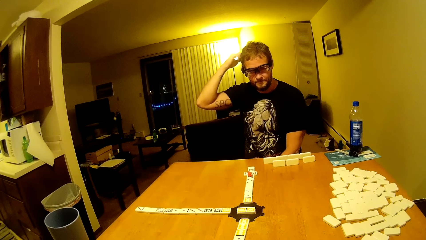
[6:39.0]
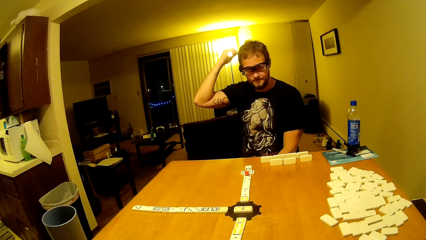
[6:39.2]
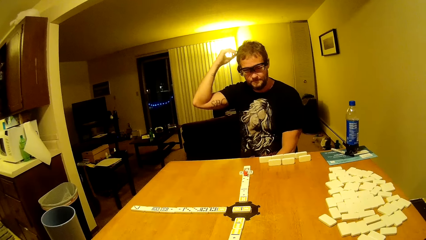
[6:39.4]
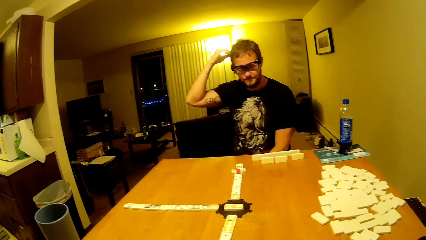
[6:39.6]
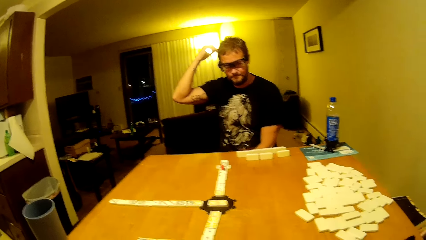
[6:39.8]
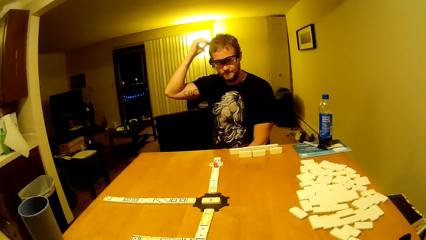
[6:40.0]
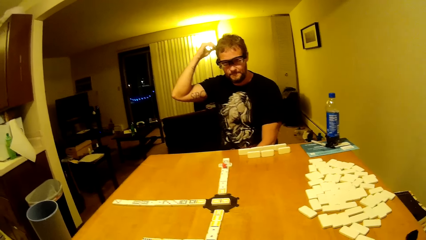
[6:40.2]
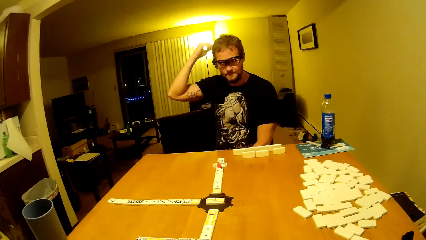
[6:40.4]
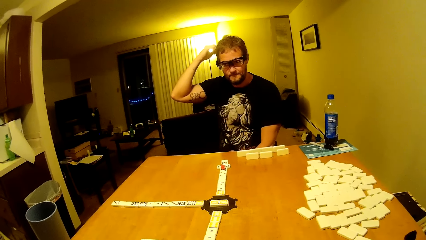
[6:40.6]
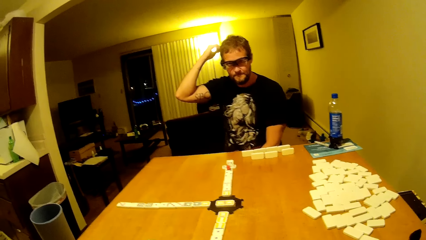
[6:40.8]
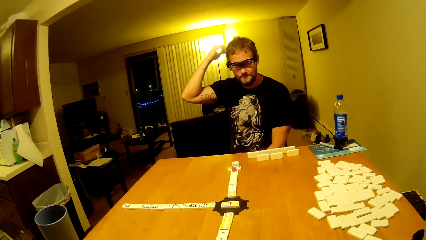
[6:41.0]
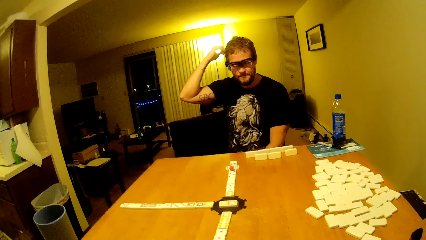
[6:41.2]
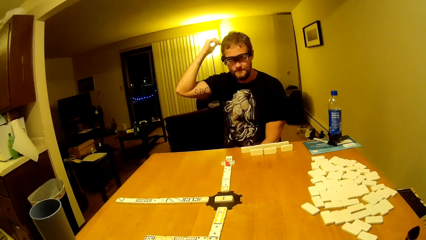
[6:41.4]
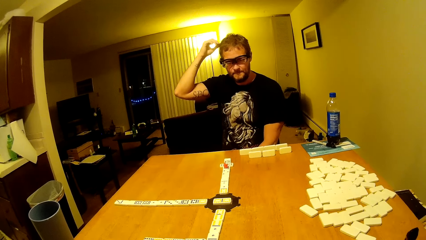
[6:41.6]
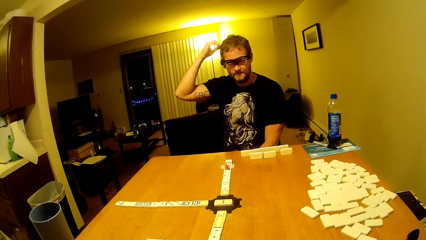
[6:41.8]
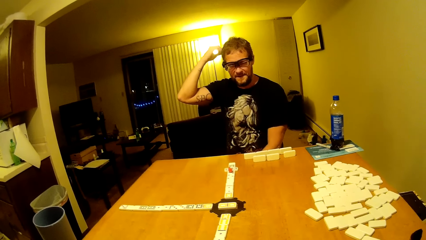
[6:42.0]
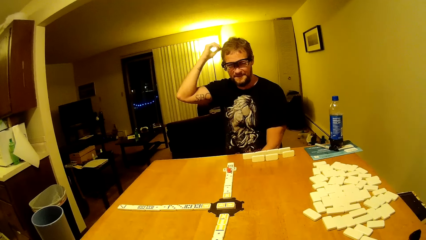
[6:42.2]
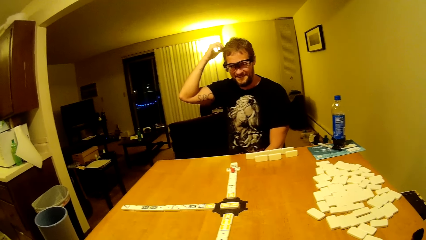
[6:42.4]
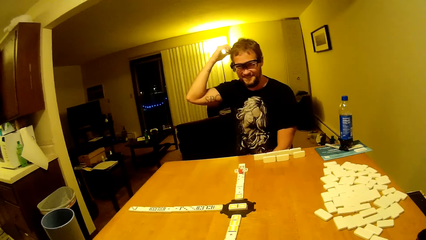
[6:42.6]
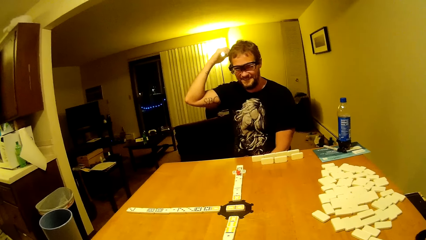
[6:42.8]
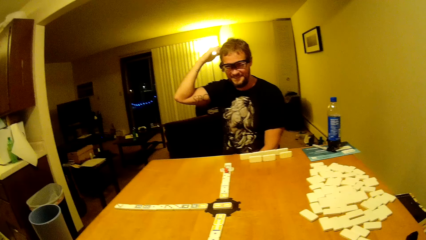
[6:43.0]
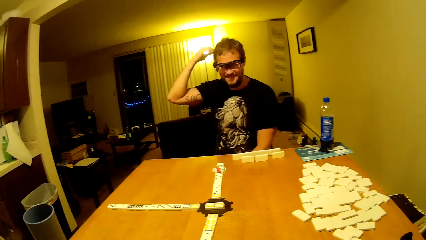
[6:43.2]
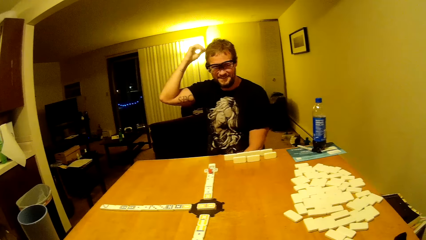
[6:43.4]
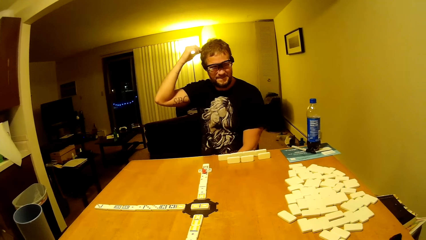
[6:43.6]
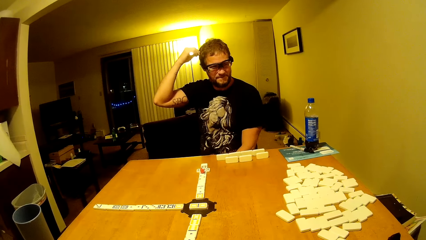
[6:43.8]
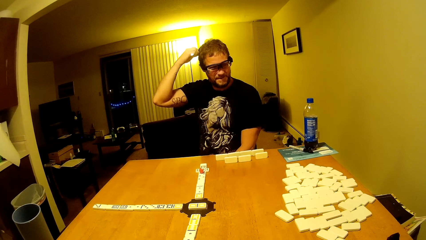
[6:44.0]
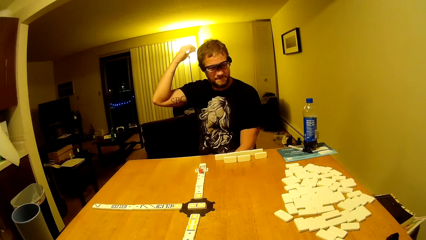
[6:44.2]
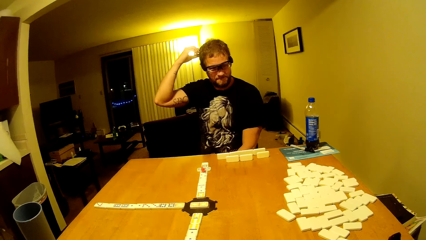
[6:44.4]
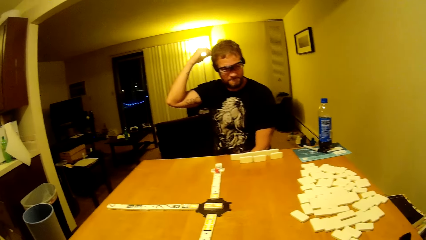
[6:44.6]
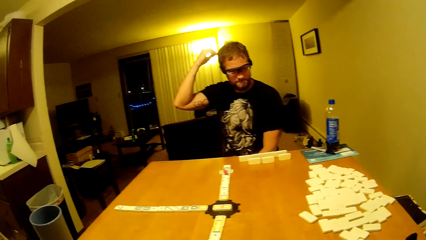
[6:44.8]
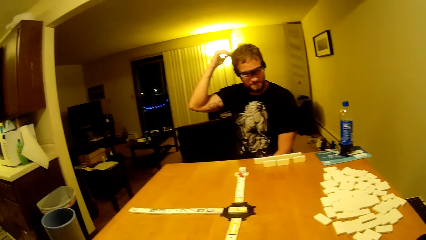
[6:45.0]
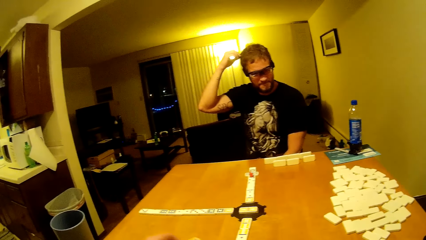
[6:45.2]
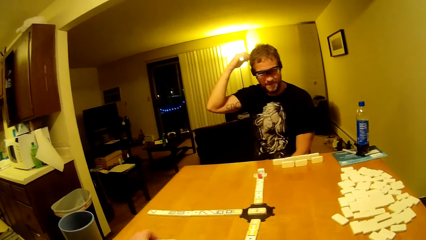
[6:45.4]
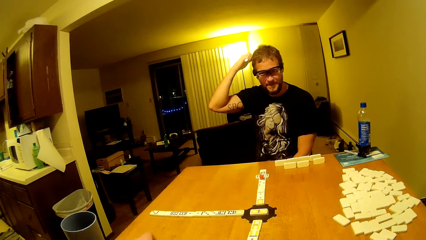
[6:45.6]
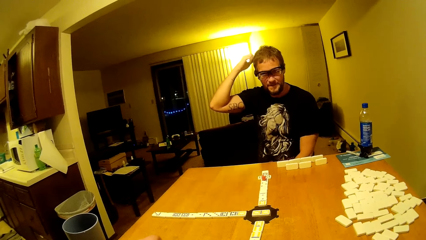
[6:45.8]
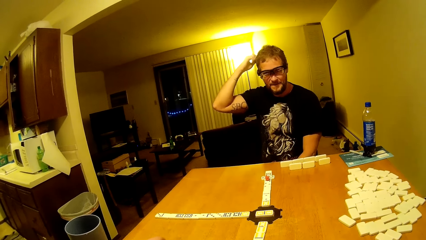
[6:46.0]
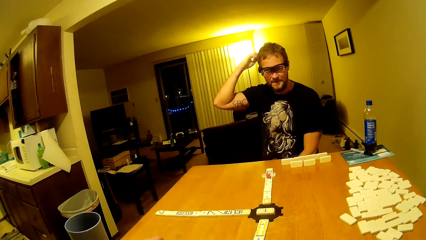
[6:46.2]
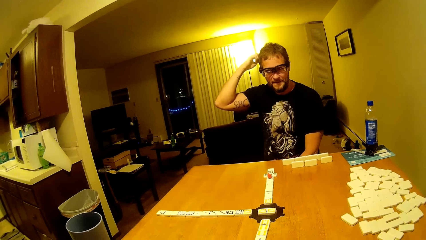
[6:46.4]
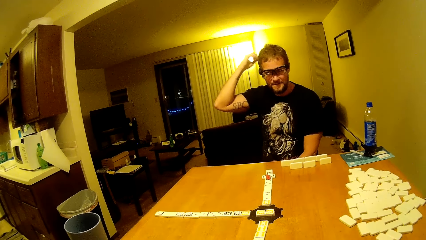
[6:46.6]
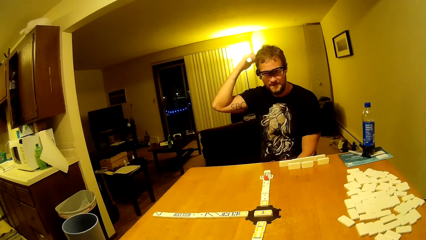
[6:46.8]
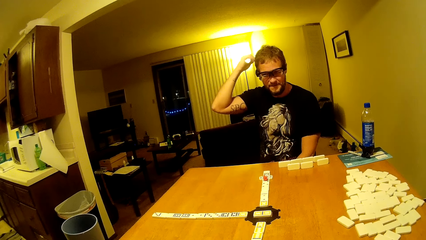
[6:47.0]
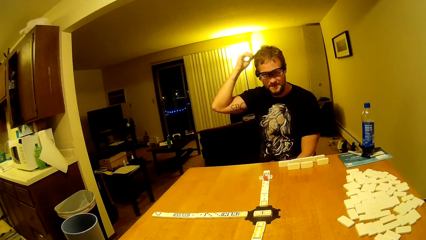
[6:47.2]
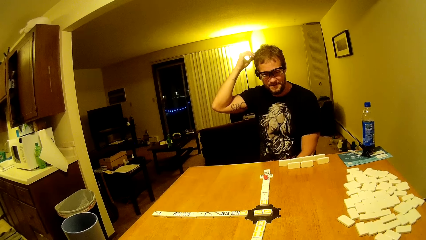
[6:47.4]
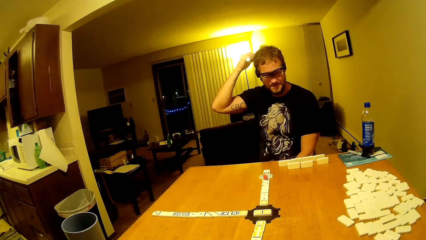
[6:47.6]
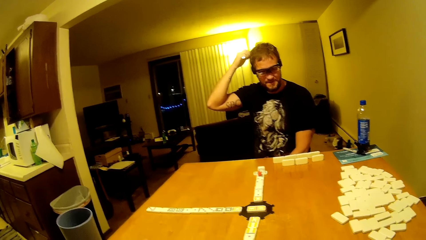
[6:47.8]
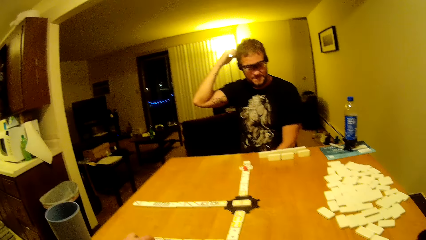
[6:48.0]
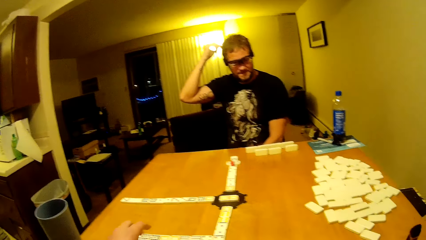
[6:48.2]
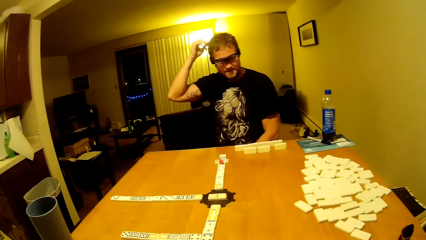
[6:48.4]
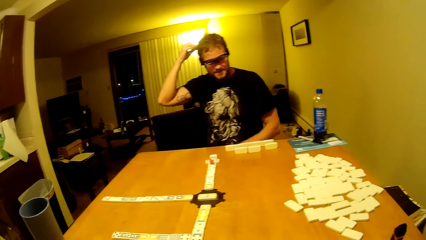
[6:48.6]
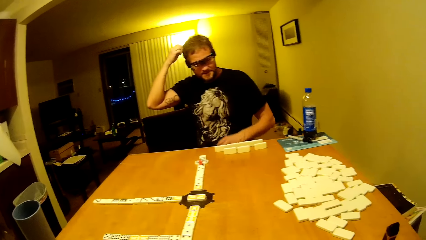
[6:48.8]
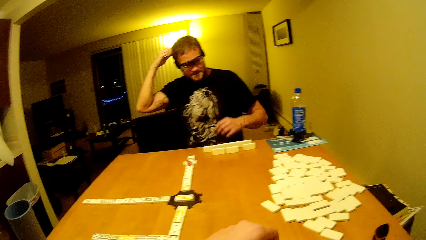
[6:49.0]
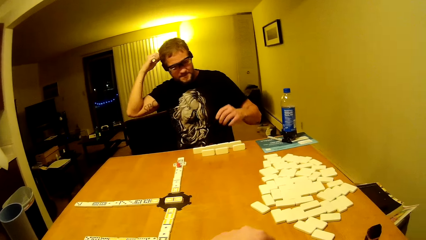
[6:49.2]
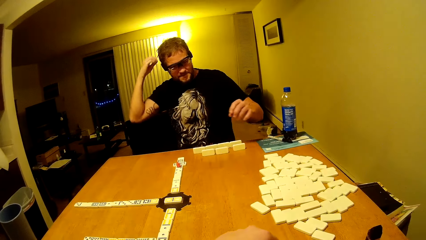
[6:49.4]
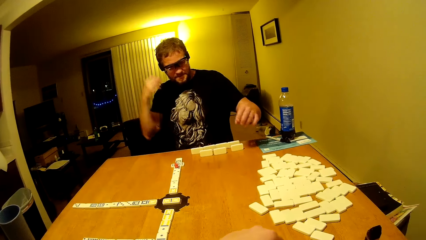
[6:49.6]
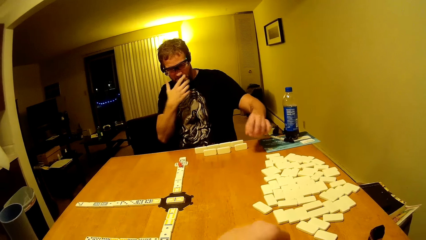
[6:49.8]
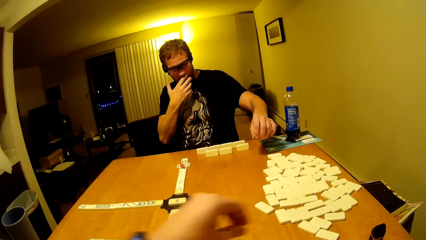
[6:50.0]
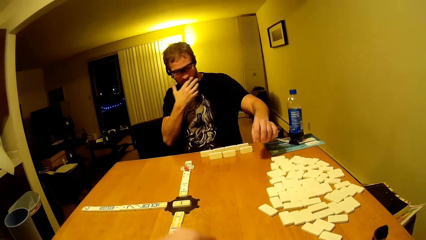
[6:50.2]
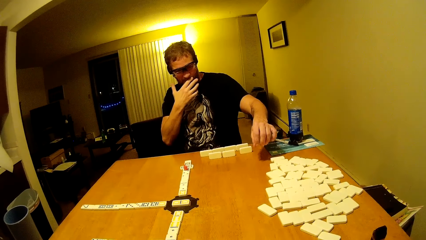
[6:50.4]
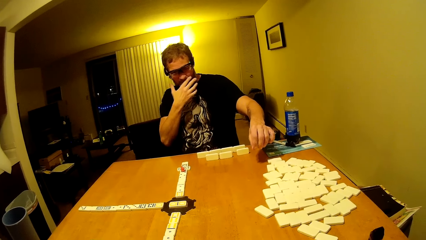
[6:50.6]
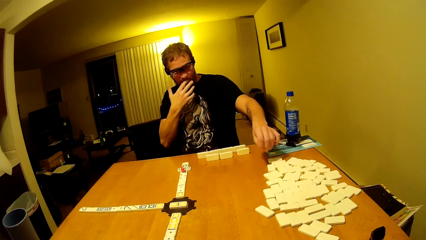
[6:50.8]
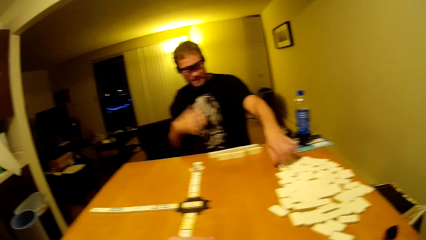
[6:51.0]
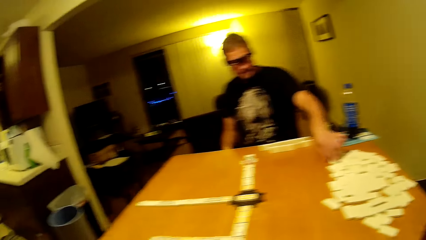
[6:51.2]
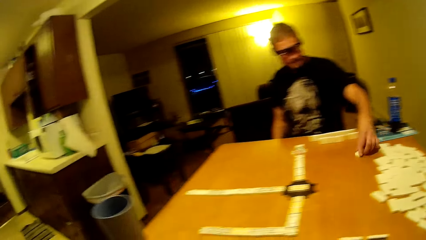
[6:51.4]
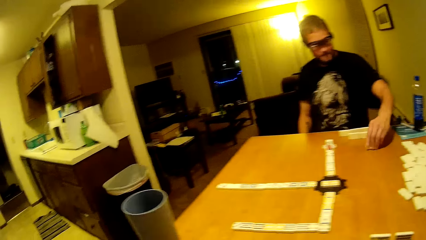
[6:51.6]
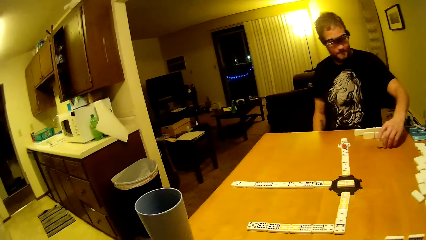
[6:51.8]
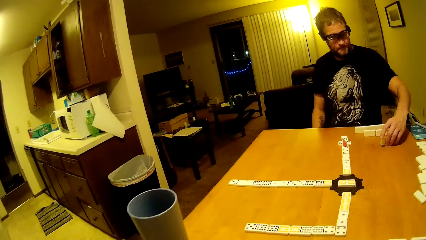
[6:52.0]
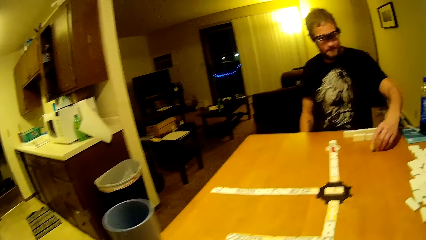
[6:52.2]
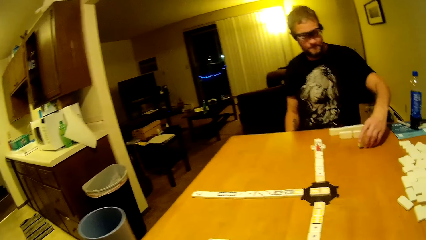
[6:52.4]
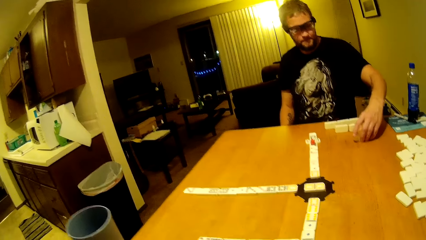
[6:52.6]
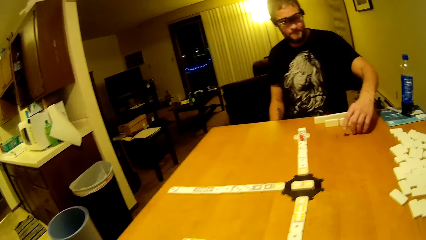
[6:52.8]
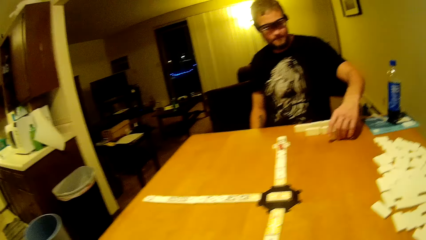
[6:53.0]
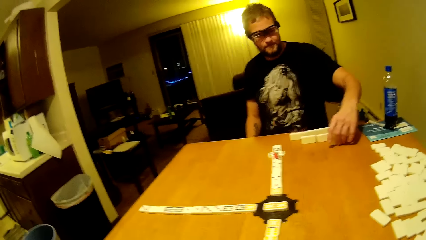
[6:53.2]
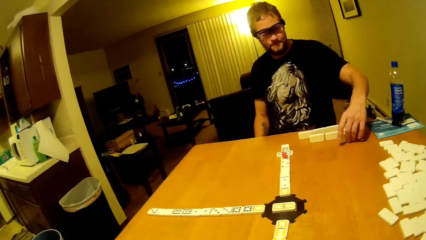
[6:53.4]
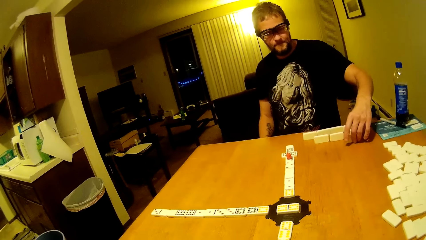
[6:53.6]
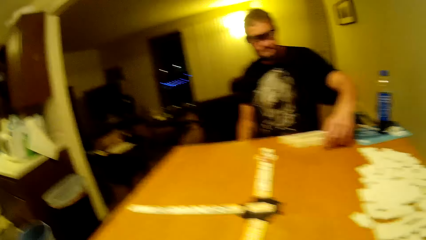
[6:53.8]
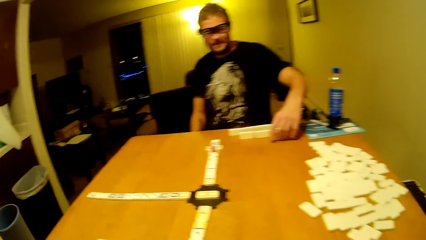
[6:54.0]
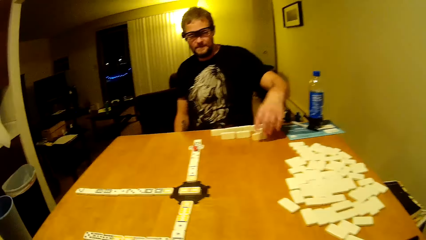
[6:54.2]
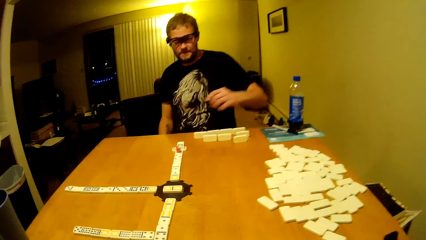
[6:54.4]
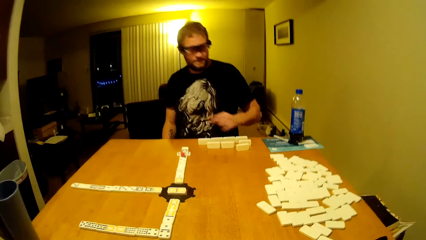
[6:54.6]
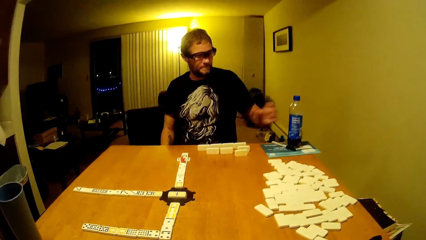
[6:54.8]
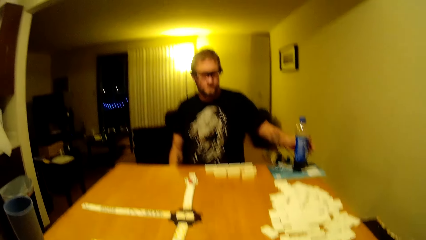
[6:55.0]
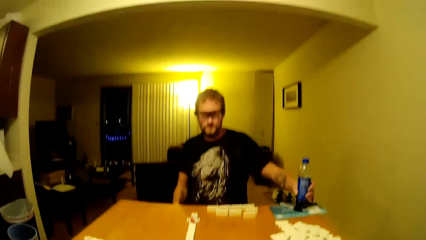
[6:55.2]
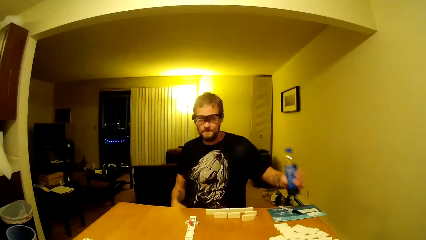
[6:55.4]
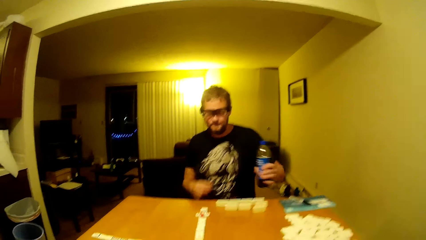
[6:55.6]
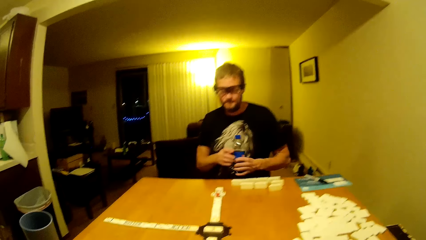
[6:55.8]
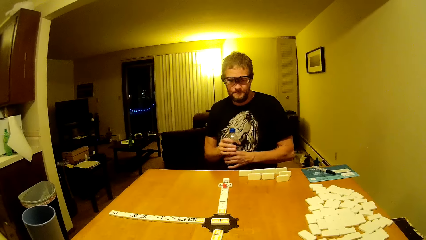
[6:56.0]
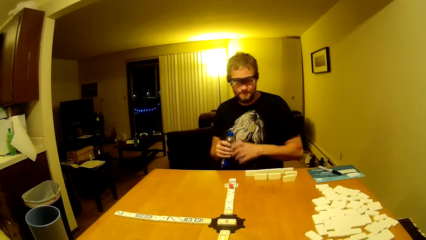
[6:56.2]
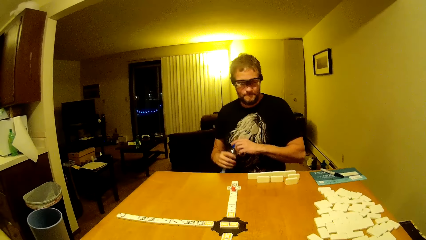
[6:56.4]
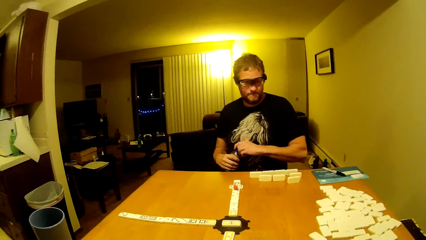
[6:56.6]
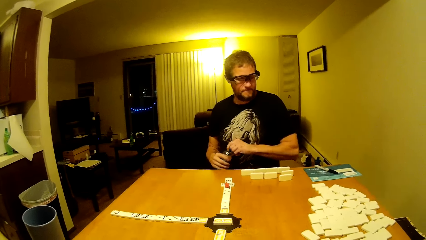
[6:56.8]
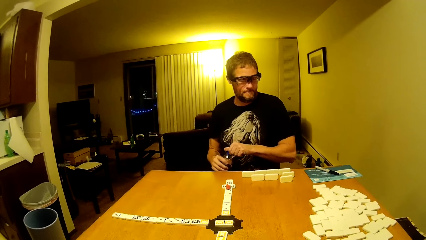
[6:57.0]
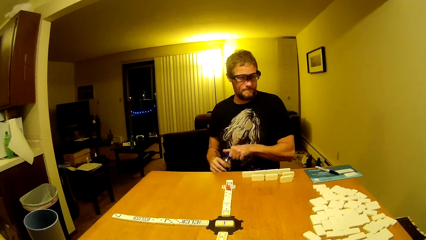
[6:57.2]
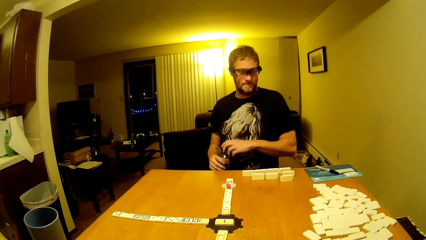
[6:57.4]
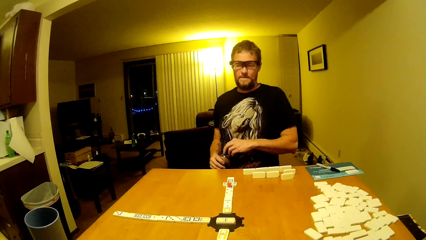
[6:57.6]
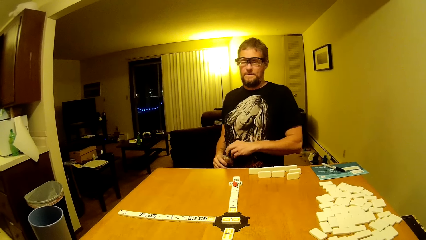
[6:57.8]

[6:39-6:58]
The camera wearer places their bars. A man arranges the dominoes. The camera wearer arranges the dominoes. The man picks up a bottle and opens the bottle.
